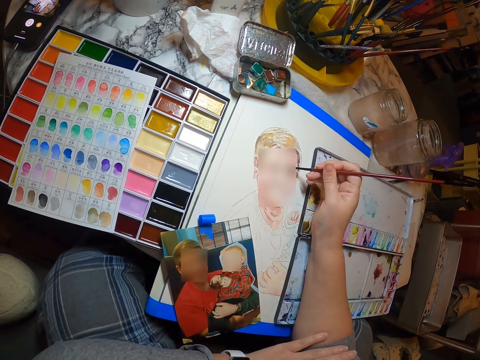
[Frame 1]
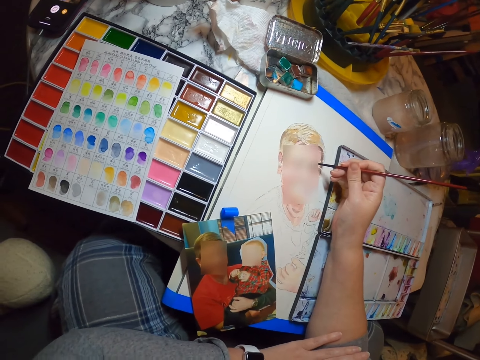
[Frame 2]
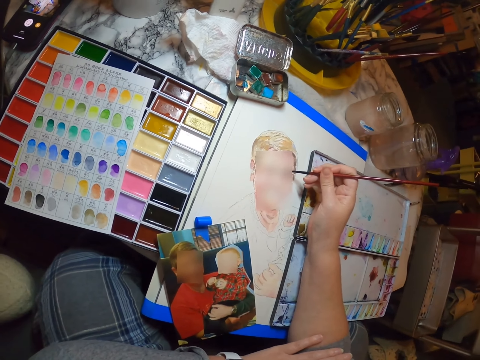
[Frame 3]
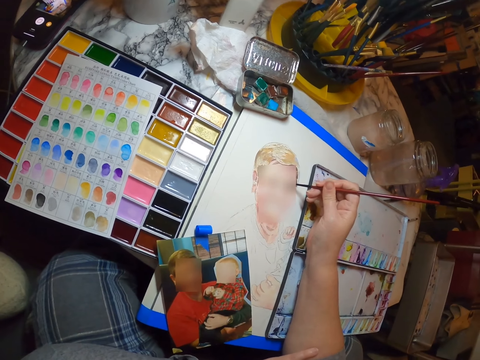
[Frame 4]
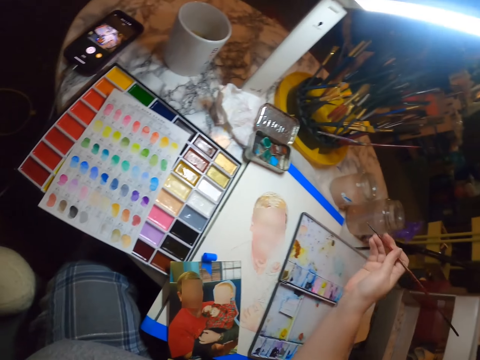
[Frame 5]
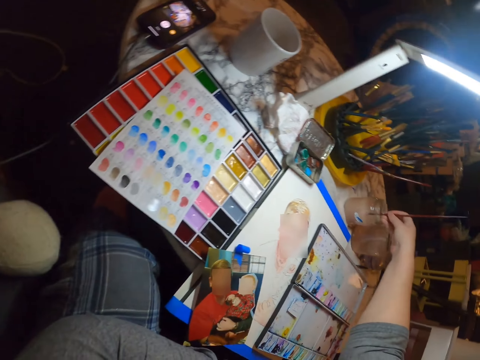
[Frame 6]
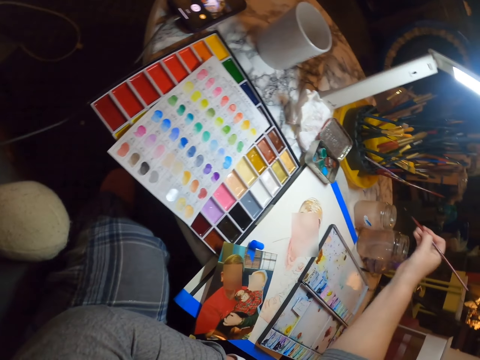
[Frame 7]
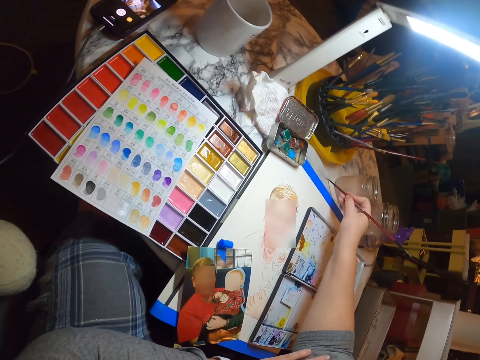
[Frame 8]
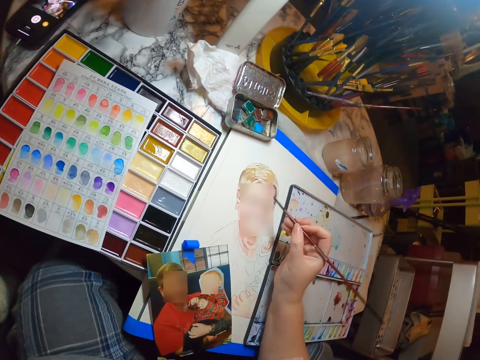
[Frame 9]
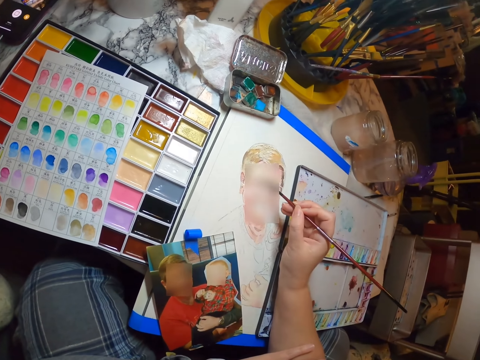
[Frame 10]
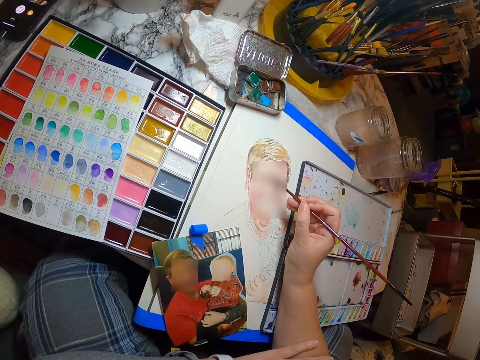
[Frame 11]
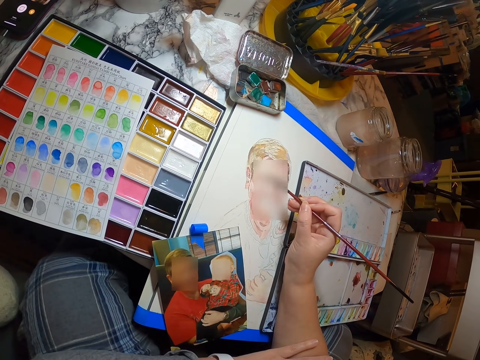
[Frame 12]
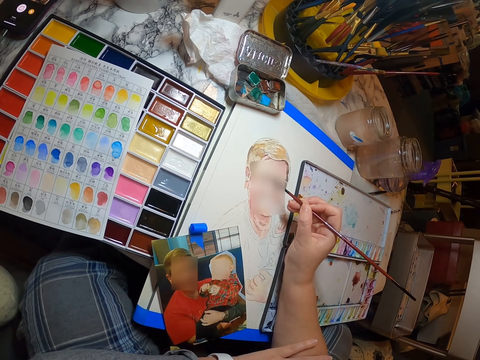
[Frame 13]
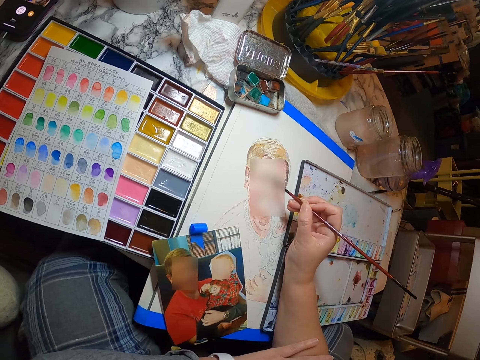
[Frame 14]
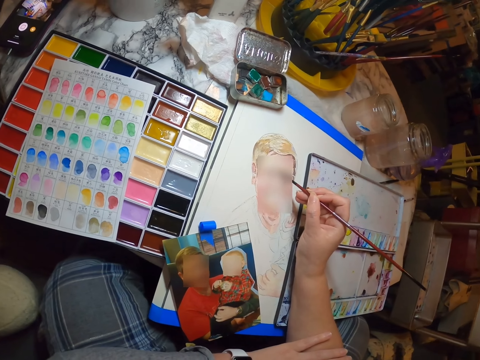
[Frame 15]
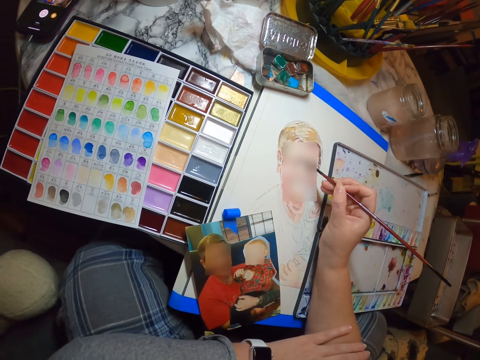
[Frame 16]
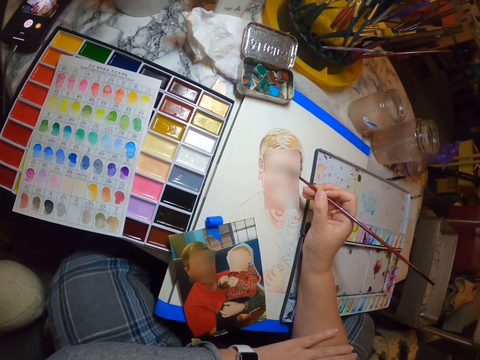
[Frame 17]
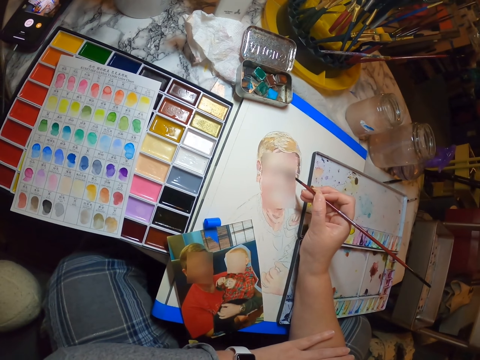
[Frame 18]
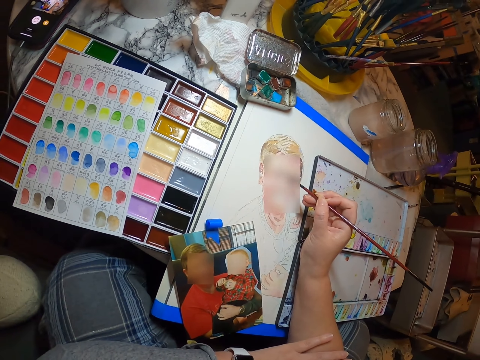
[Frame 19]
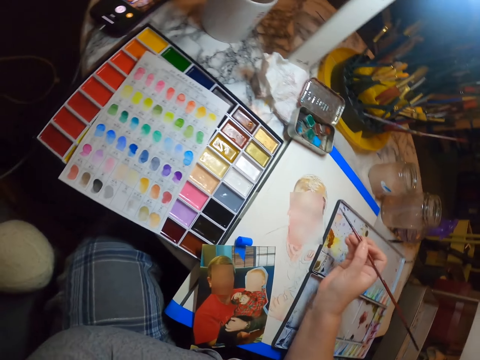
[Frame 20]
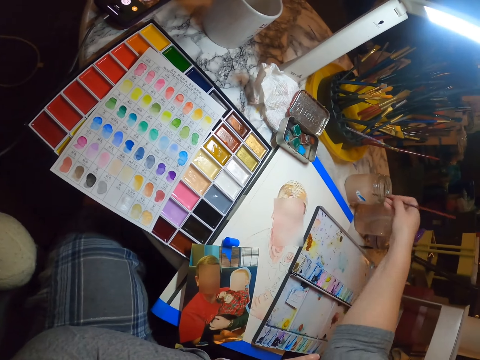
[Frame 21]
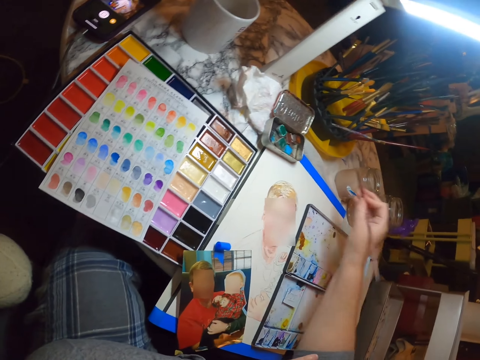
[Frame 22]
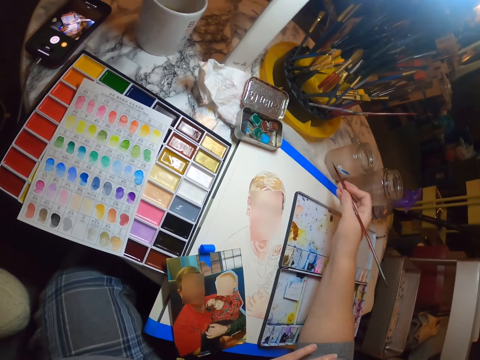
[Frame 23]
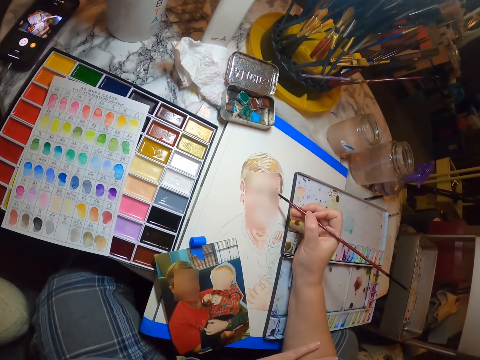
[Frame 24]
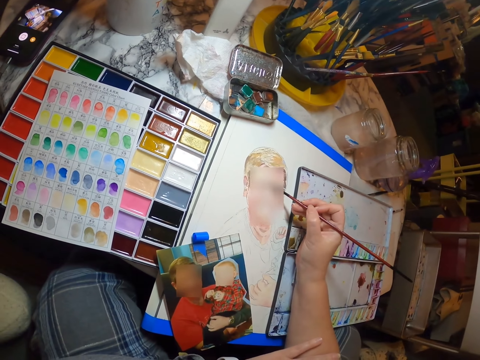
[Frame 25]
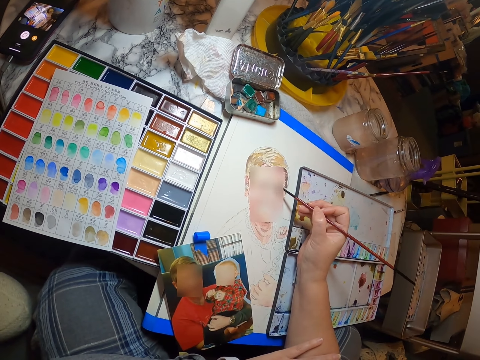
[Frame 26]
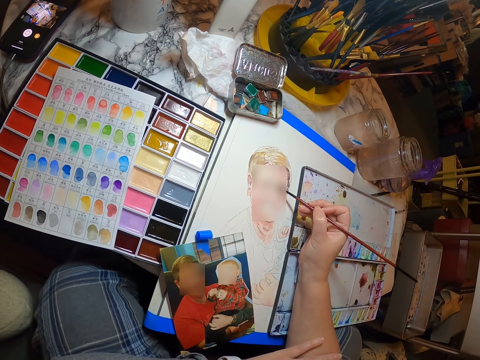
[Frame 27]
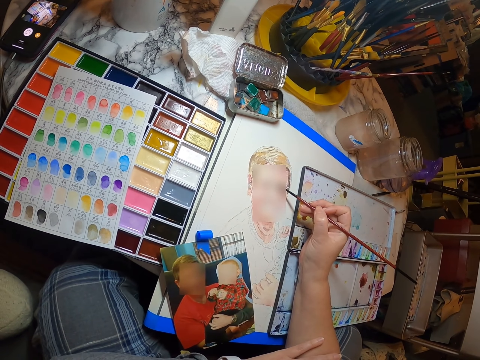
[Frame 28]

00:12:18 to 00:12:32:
The camera wearer dips the paint brush in water. They rub the paint brush on the paper. They paint with the brush. They draw on a piece of paper. They dip the paint brush in water. They rub the paint brush on the paper. They paint with the paint brush.

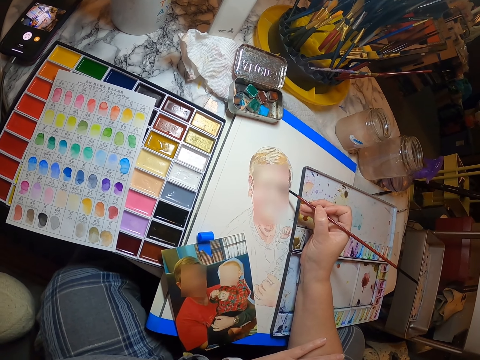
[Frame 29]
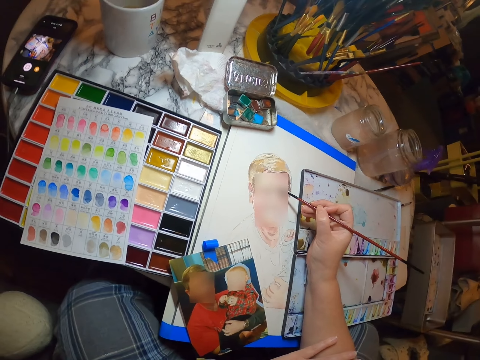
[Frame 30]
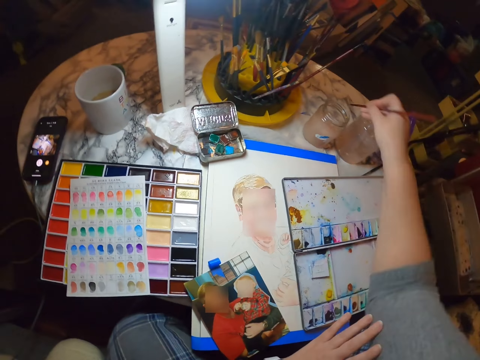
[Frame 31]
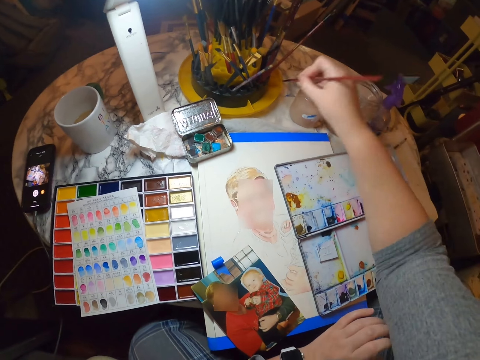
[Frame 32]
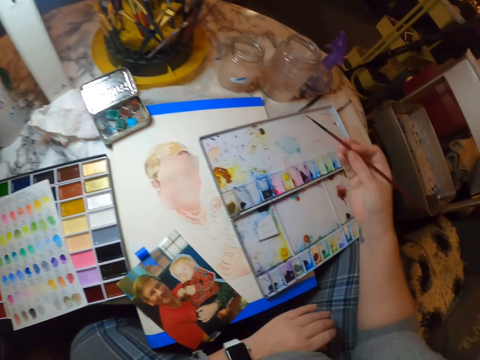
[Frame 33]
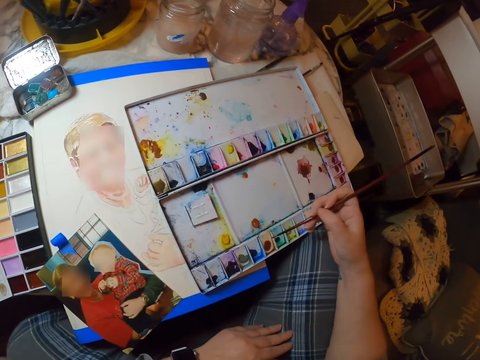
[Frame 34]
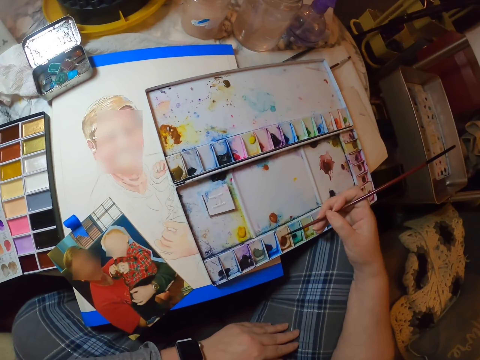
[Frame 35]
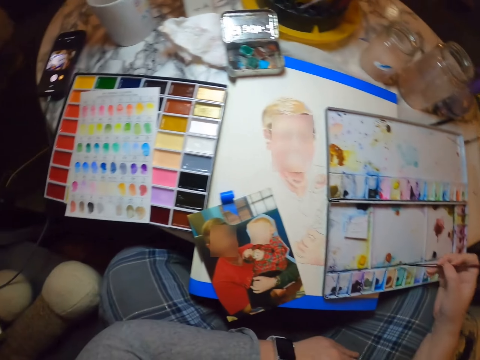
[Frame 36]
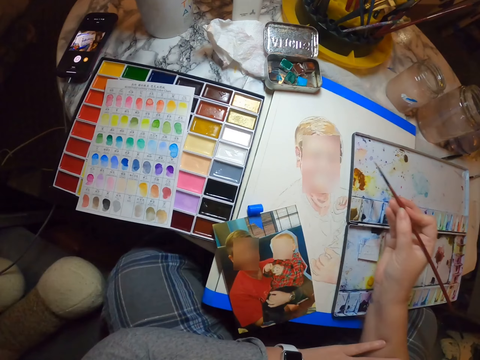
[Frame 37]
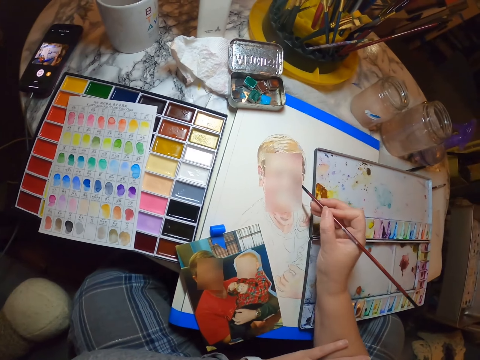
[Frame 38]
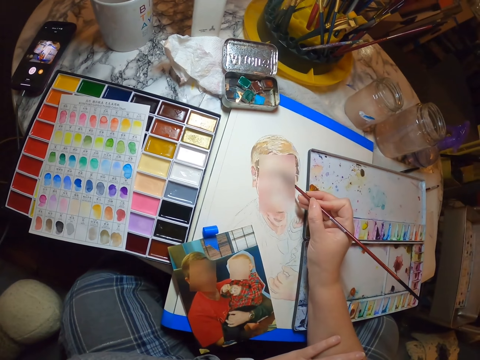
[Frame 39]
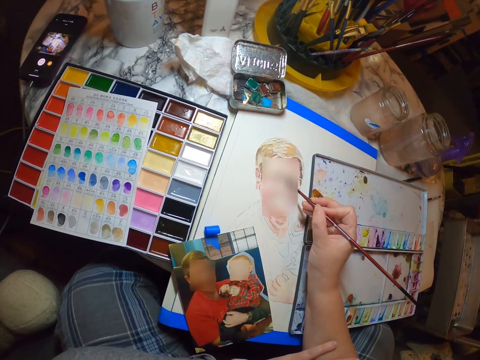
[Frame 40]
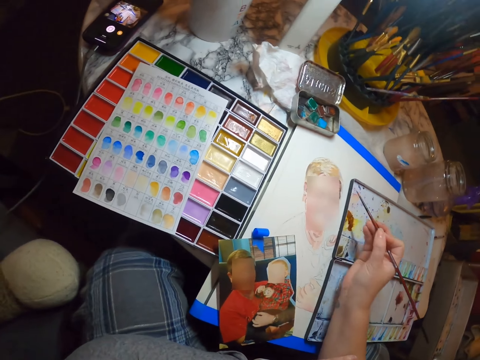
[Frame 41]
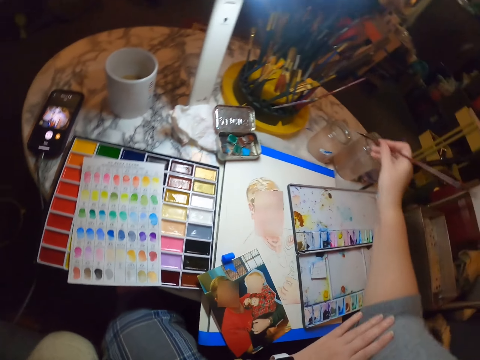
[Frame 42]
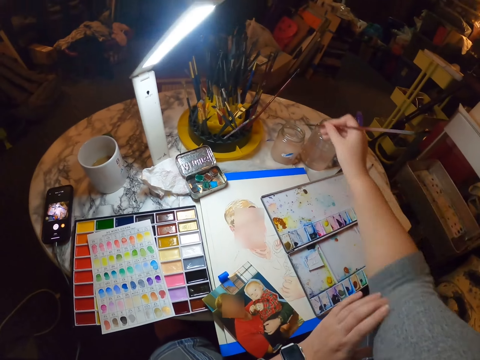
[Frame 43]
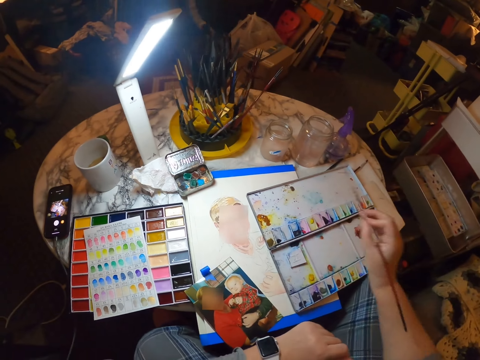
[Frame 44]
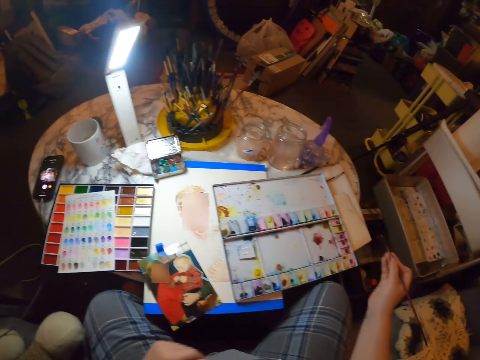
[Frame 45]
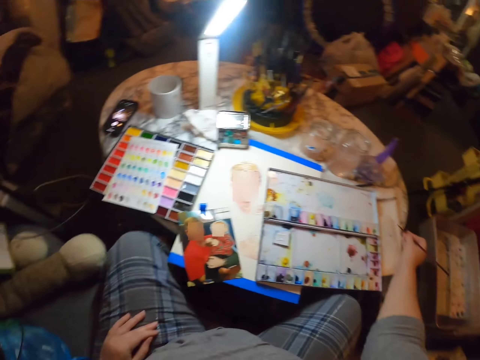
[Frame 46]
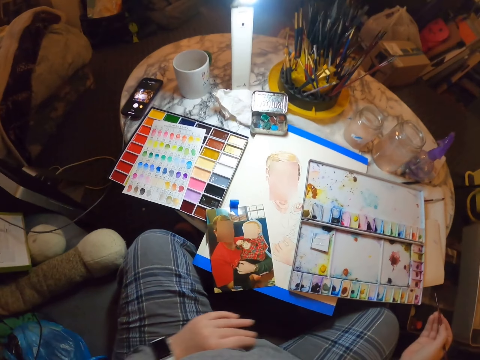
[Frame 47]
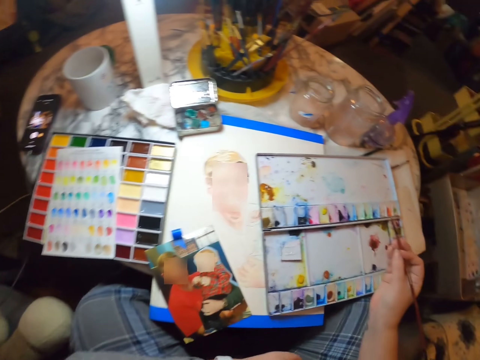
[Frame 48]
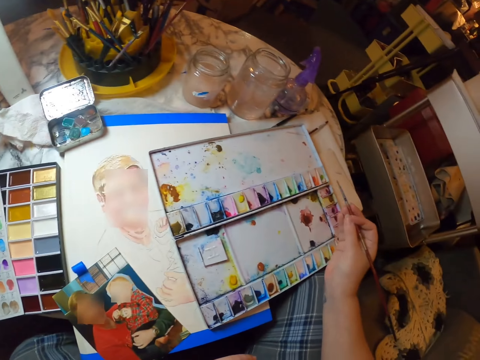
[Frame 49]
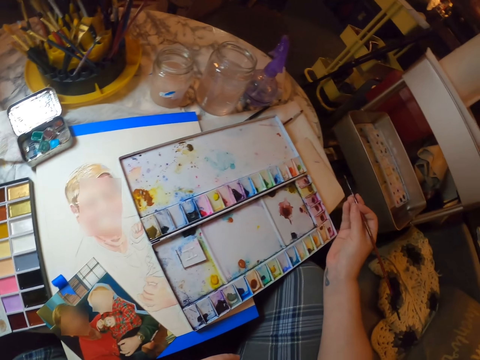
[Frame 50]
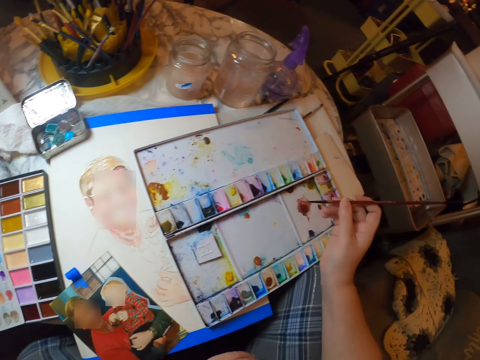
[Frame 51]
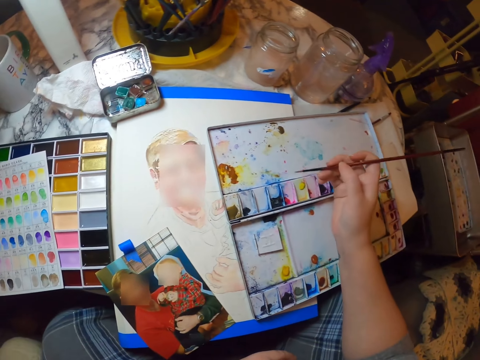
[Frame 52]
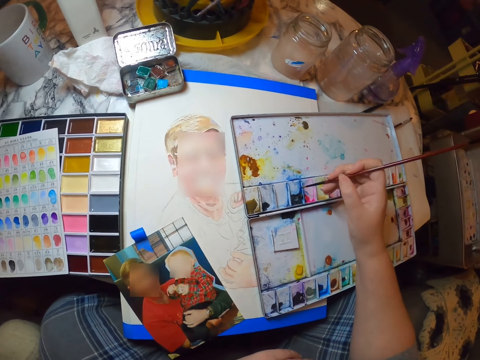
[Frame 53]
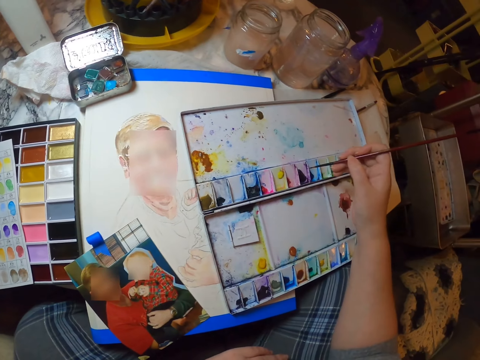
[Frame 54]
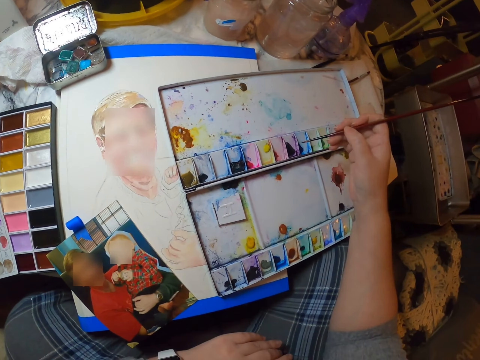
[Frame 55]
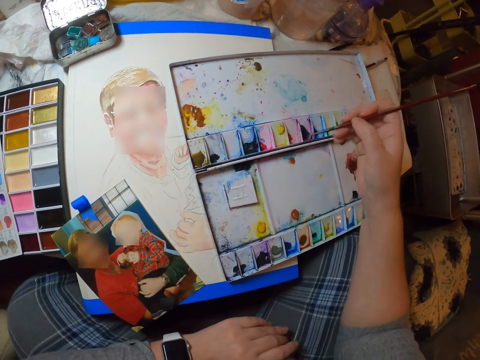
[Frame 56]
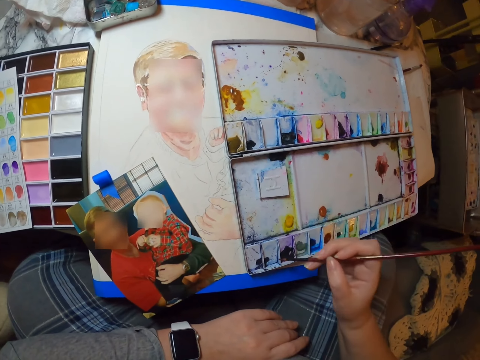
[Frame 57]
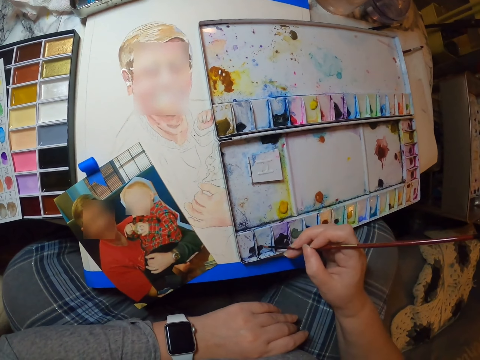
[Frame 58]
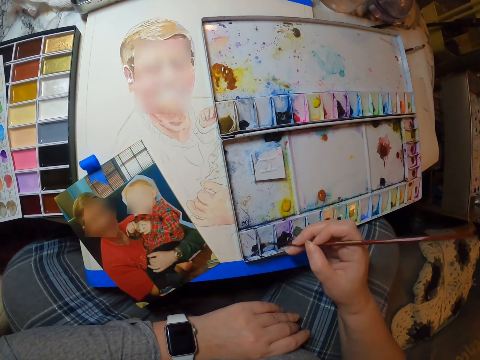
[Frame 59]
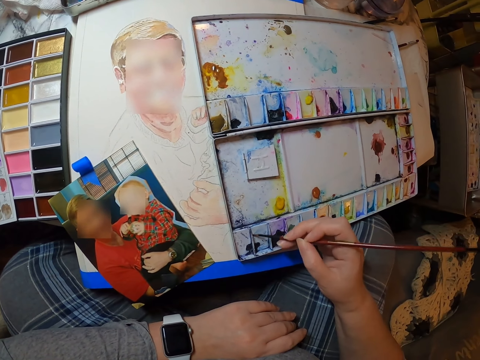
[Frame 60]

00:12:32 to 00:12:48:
The camera wearer dips the paint brush in water. They rub the paint brush on the paper. They rub the paint brush on the paint. They scoop the color with the painting brush. They paint with the paint brush. They draw on a piece of paper. They dip the paint brush in water. They move the hand. They rub the paint brush on the paper. They move the hand. They look around. They rub the paint brush on the paint. They look at the paint. They scoop the color with the painting brush. They rub the paint brush on the paint.
